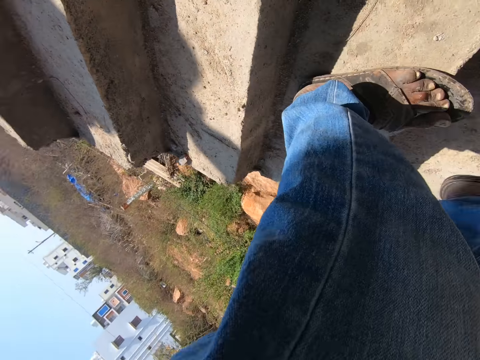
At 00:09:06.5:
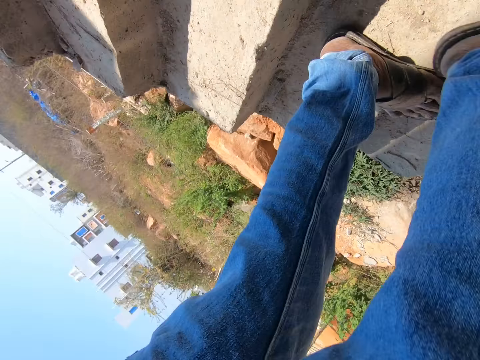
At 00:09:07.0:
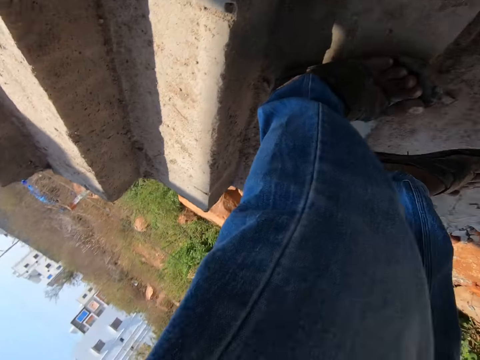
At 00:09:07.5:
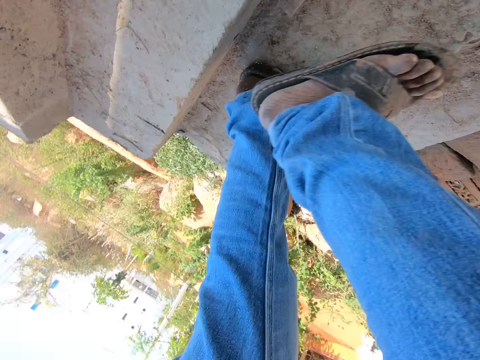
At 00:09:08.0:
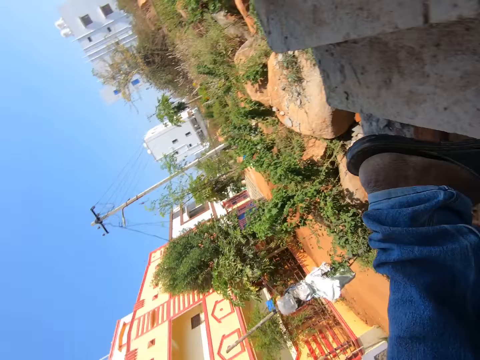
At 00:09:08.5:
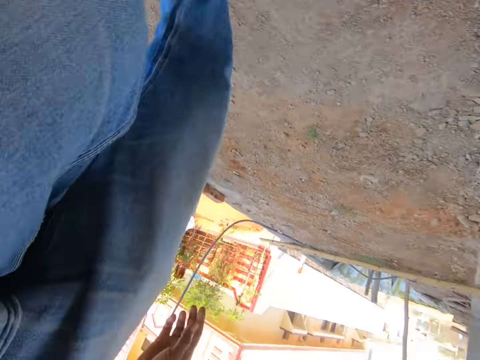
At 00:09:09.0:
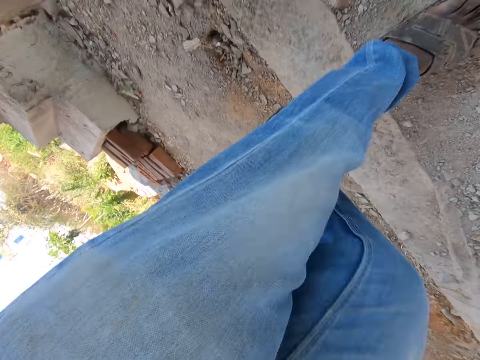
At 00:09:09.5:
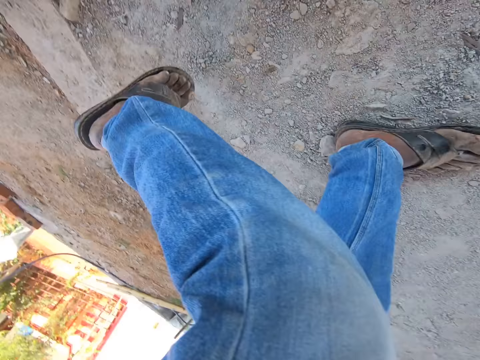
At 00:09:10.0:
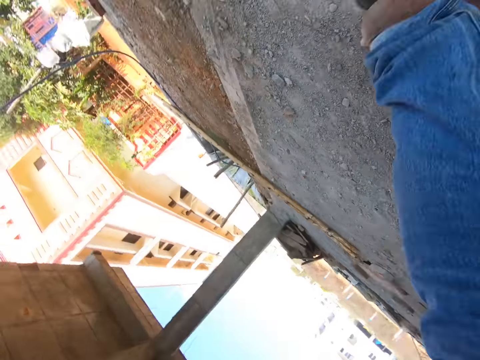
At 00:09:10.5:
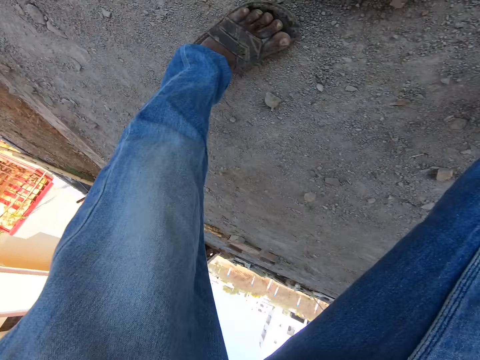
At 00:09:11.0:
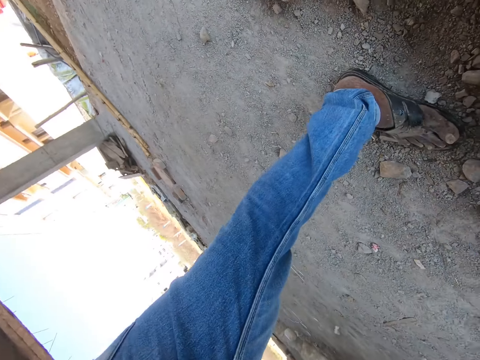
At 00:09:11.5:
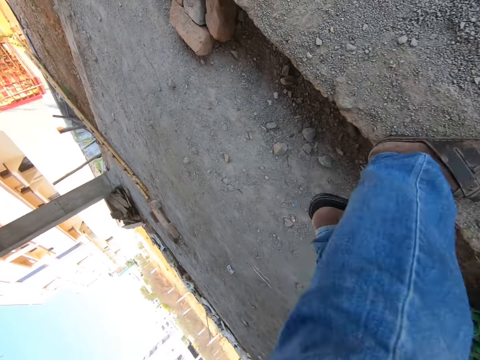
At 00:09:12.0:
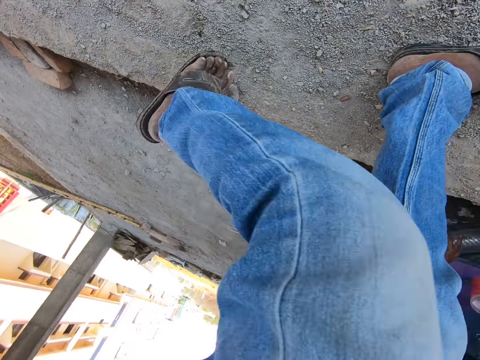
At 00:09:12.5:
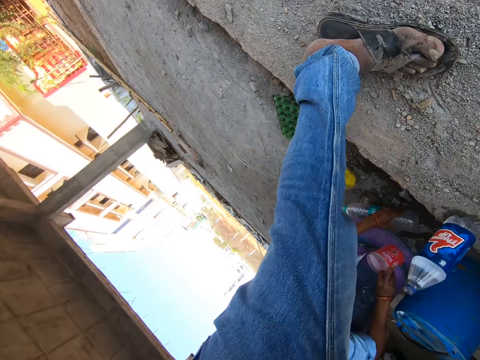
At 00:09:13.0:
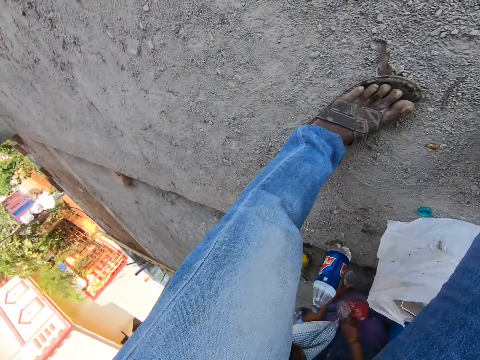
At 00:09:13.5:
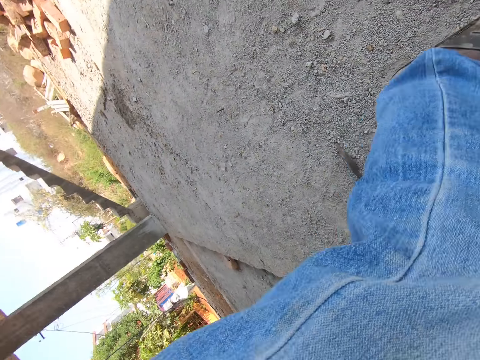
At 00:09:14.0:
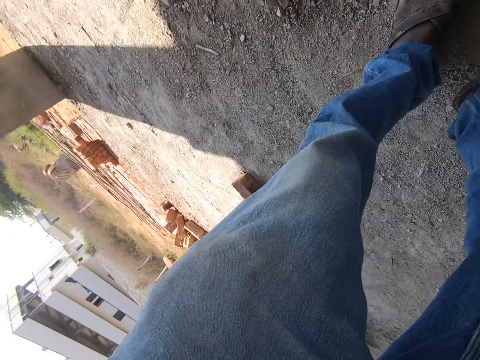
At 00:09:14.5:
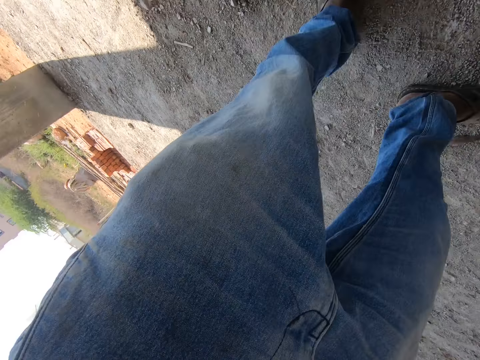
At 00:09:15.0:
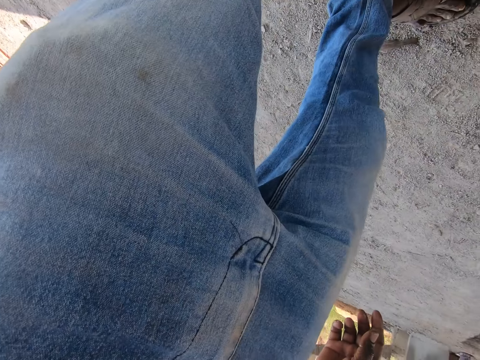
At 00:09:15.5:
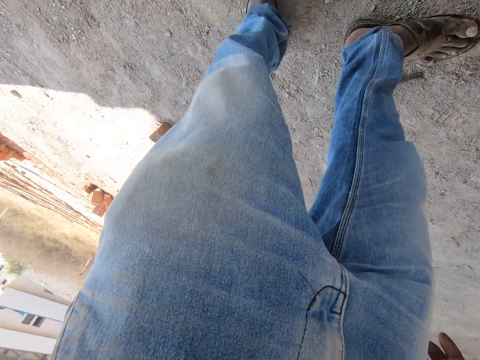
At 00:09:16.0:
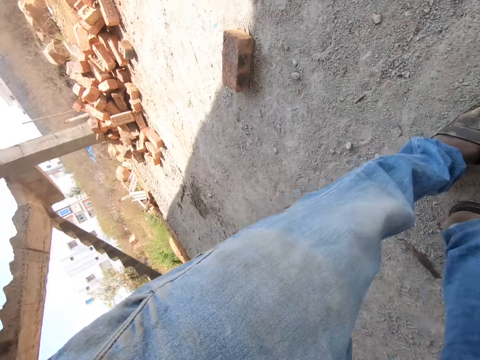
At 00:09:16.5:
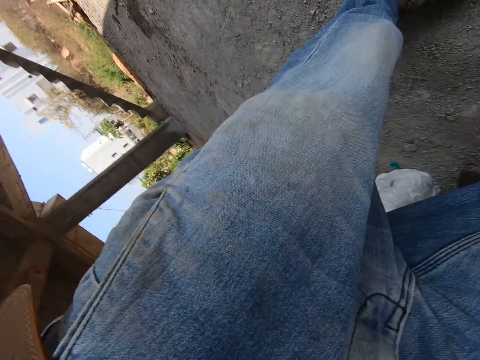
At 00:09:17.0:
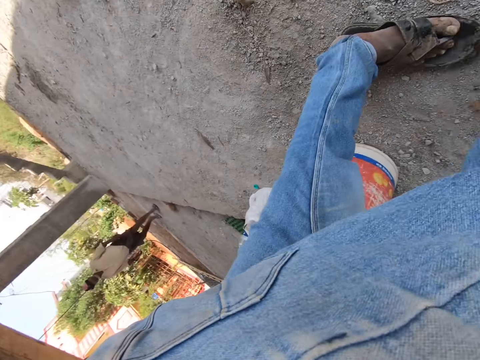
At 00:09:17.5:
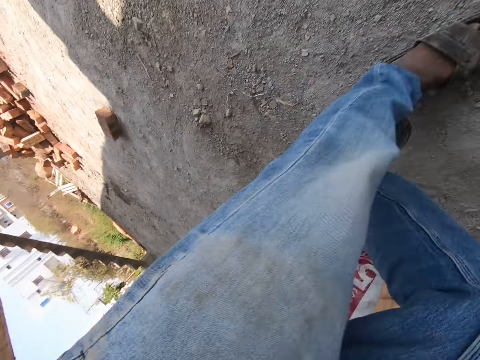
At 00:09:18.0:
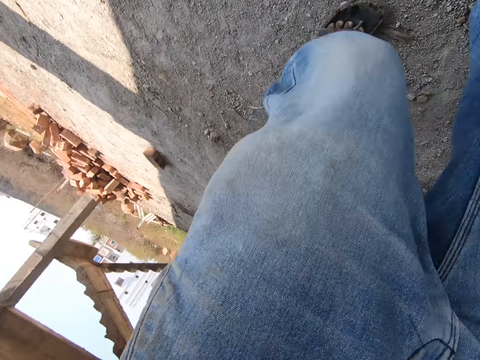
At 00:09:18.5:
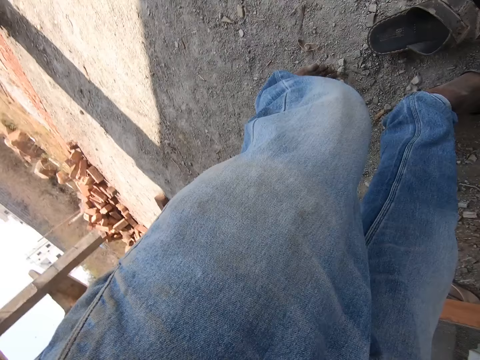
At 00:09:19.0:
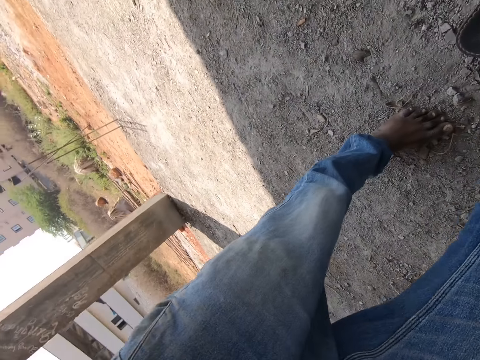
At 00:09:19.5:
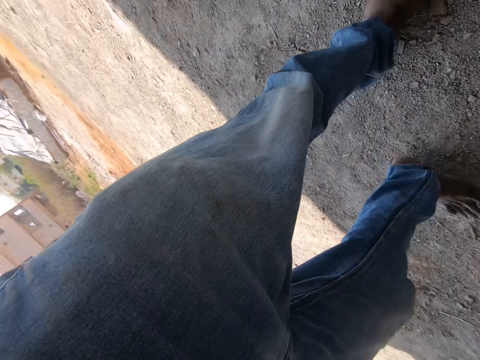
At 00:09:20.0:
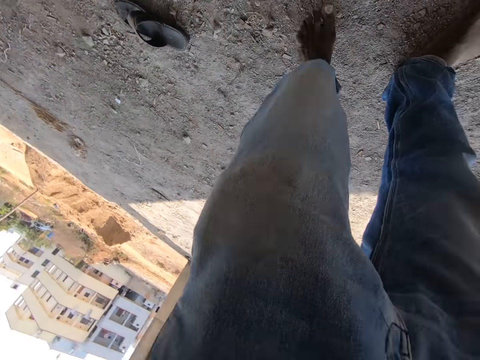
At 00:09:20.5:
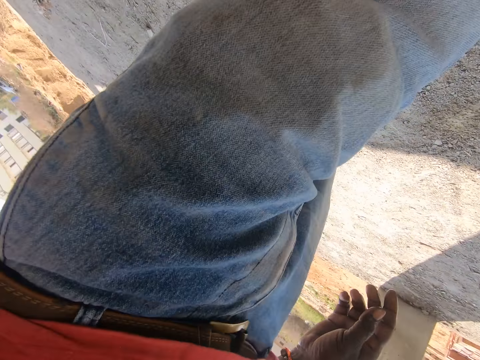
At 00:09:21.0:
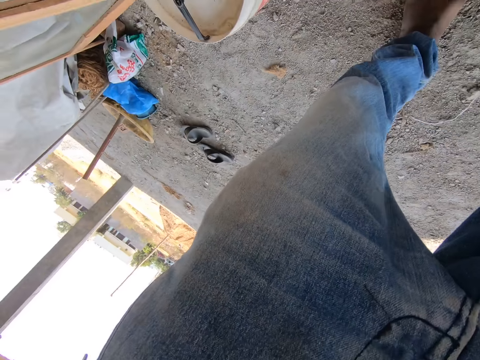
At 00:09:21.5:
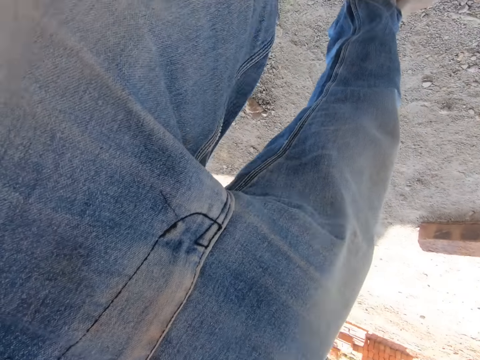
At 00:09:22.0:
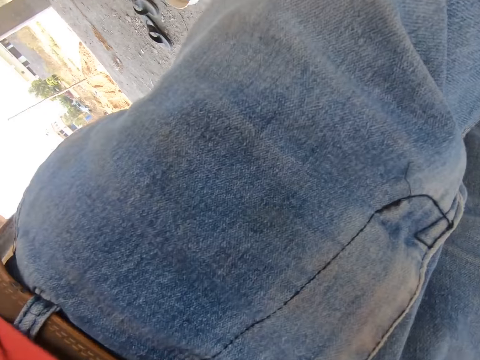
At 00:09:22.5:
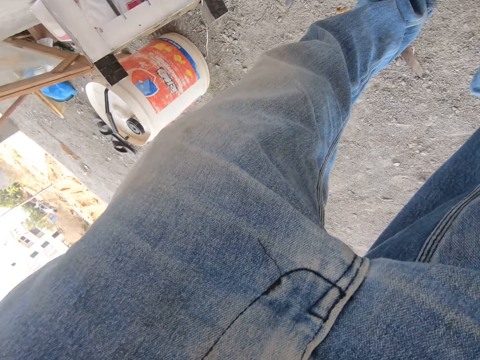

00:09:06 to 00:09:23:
The camera wearer looks around. They stand in the compound. They walk around the construction site. They remove the sandals. They step on the ground with bare feet. They walk around the construction site.

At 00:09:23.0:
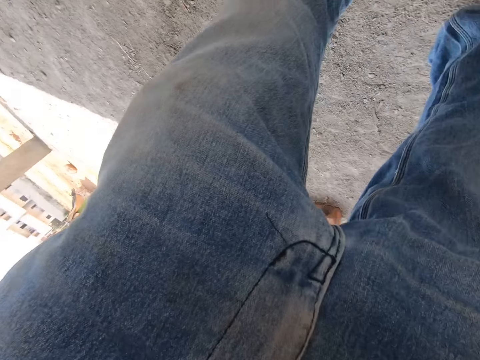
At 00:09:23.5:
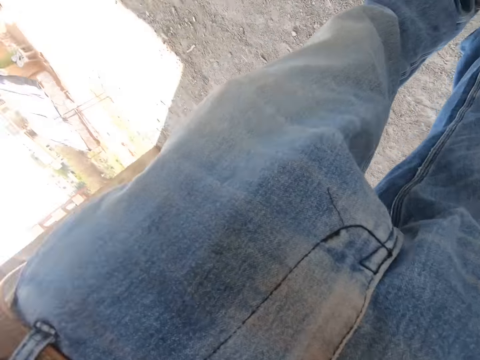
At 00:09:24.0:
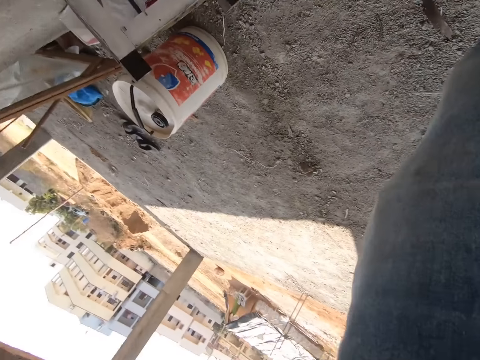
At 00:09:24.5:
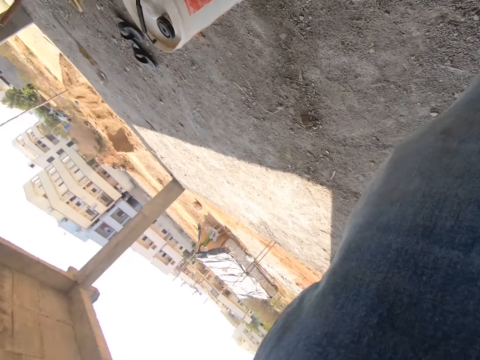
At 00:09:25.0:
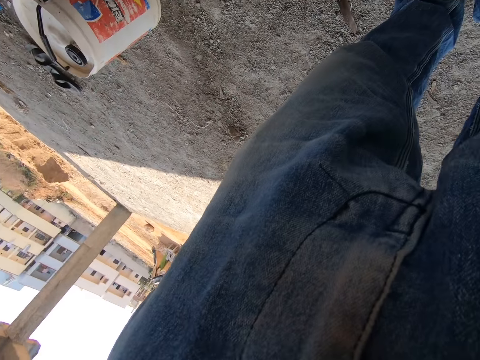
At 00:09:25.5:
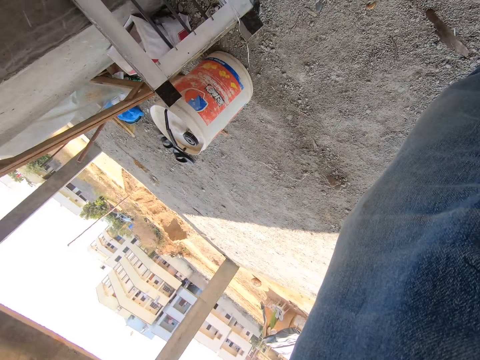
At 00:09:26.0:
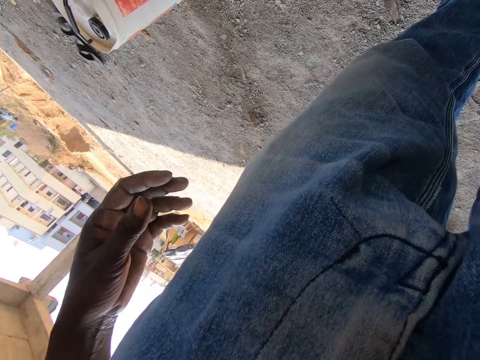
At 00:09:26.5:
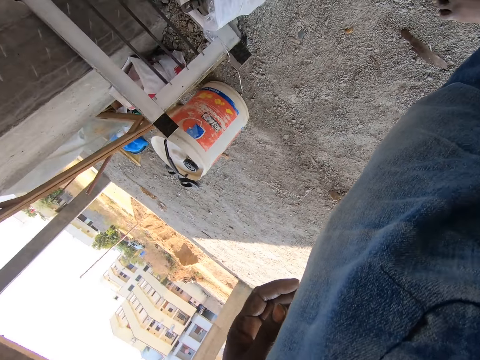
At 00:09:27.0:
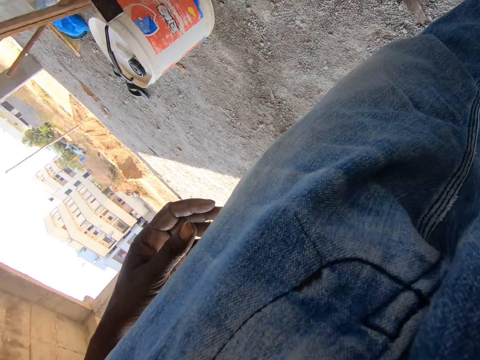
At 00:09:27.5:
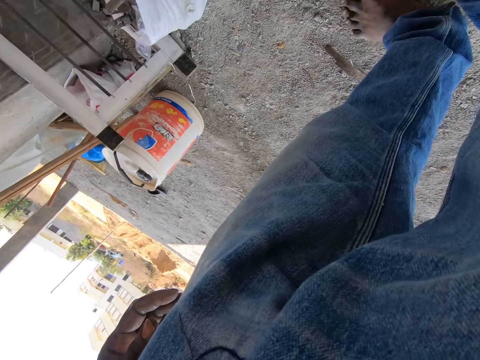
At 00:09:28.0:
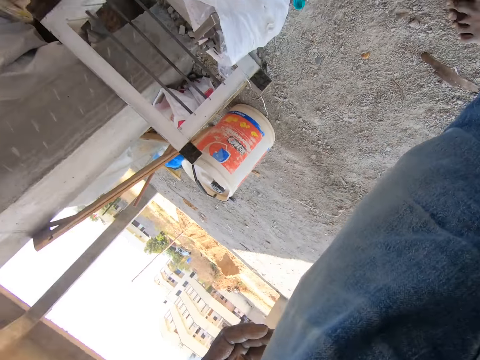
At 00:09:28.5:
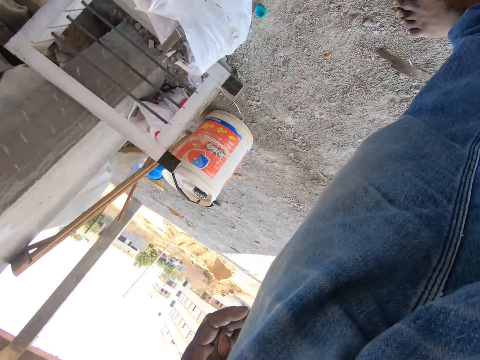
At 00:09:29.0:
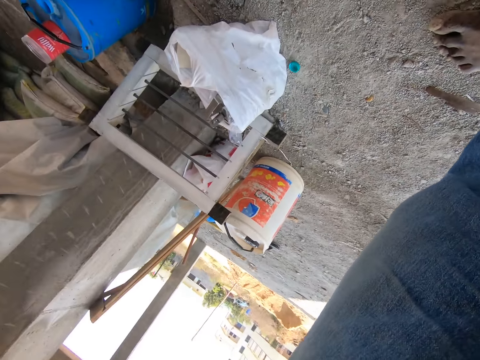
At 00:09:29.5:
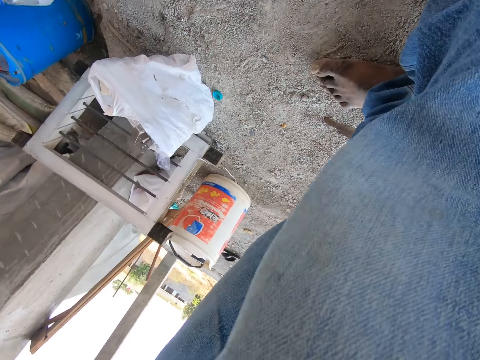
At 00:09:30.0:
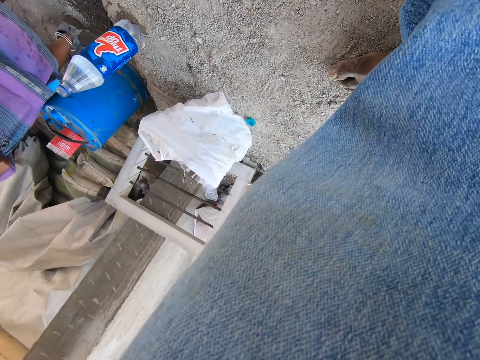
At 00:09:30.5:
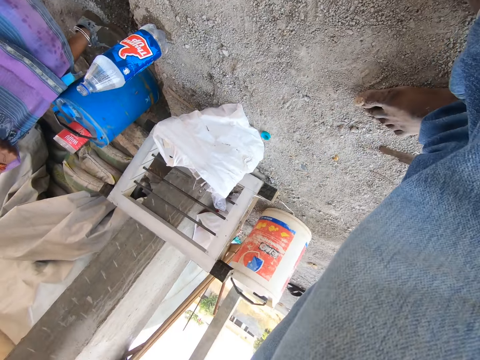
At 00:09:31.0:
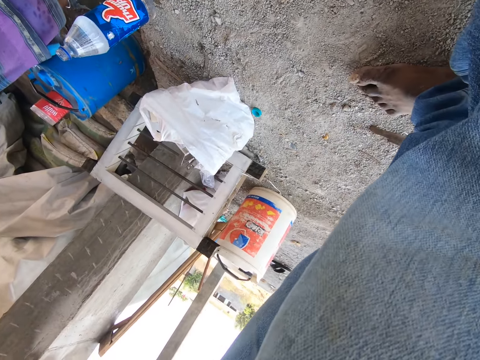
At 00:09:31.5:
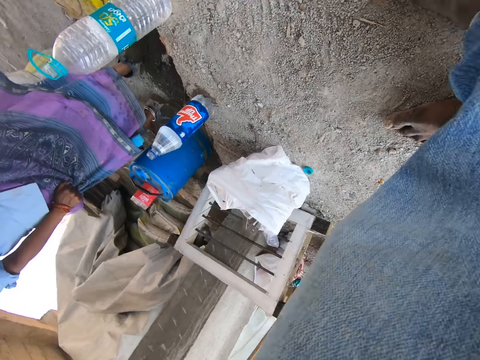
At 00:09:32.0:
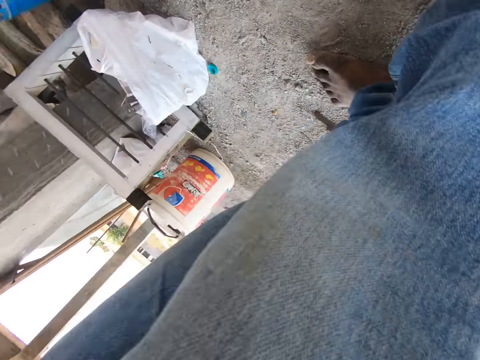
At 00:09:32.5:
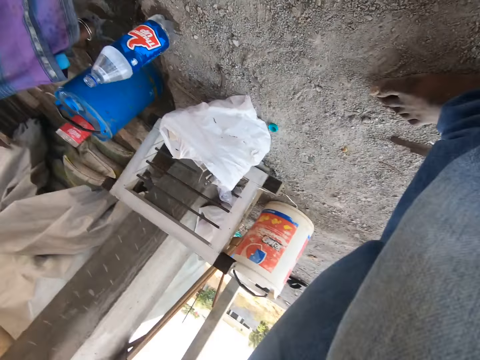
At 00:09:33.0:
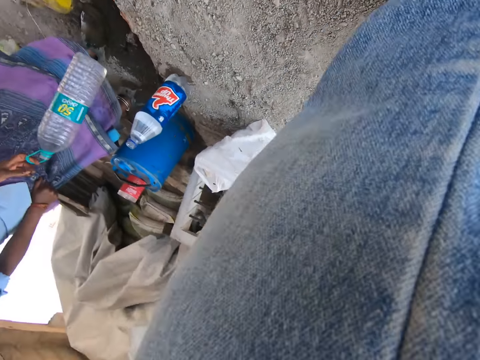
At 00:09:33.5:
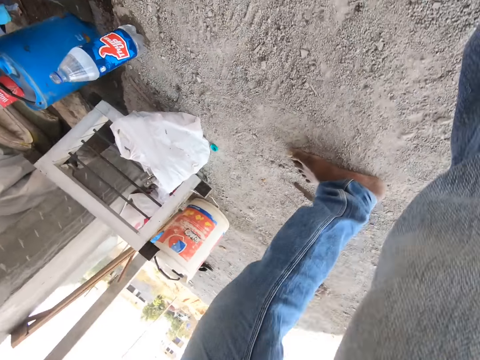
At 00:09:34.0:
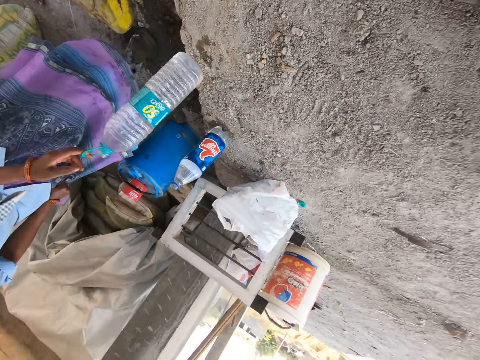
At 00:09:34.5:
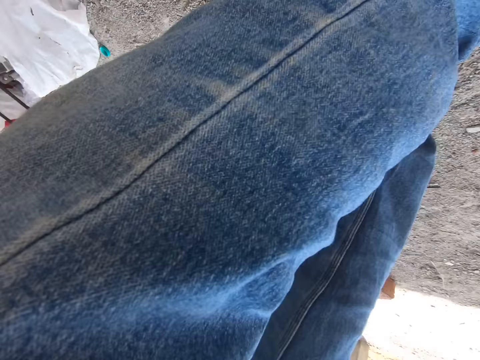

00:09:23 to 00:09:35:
The camera wearer looks around. They stand in the compound. They look around the compound.
